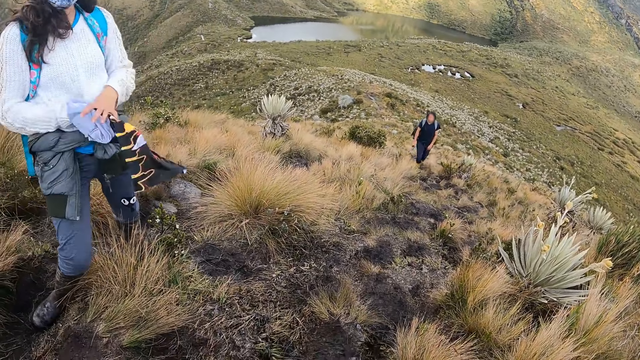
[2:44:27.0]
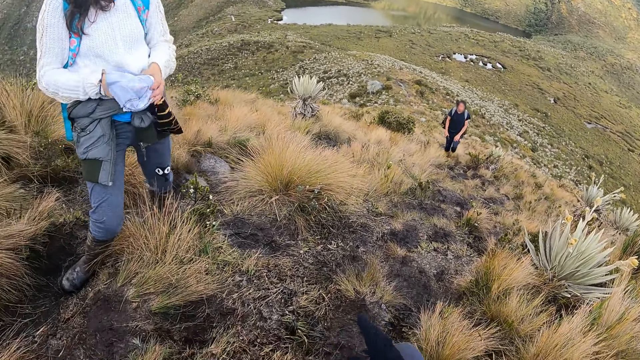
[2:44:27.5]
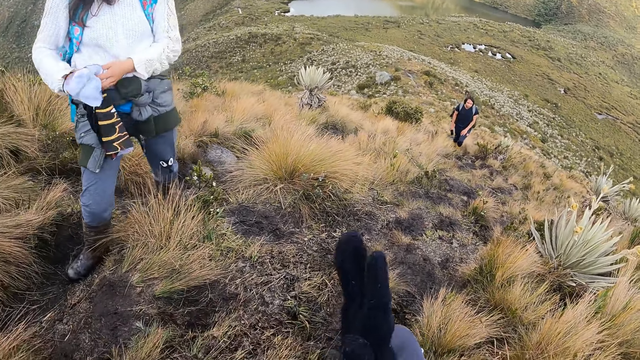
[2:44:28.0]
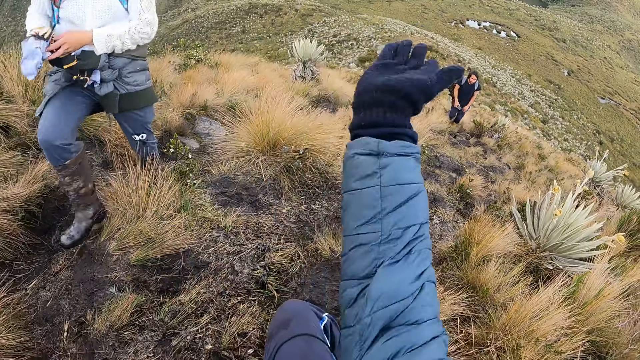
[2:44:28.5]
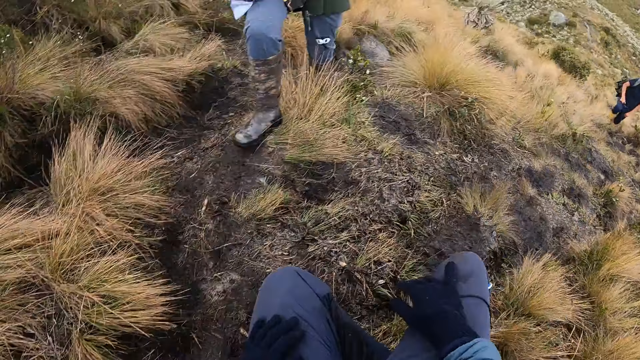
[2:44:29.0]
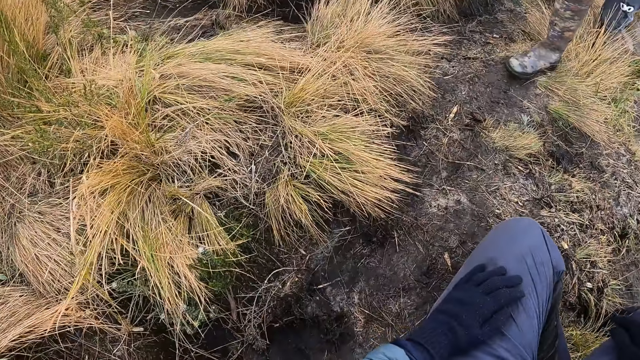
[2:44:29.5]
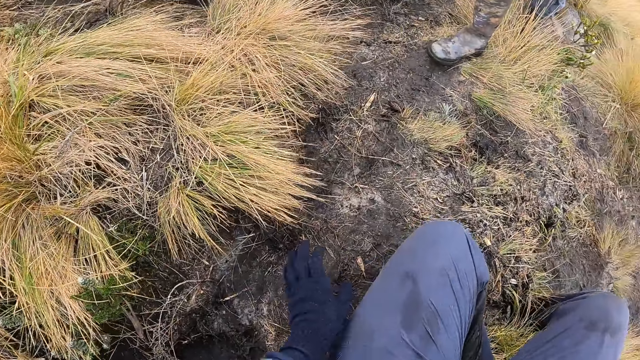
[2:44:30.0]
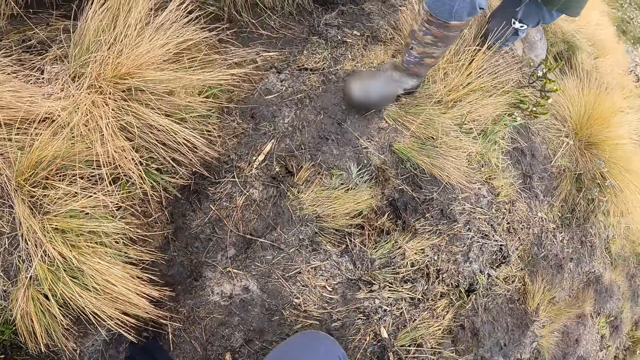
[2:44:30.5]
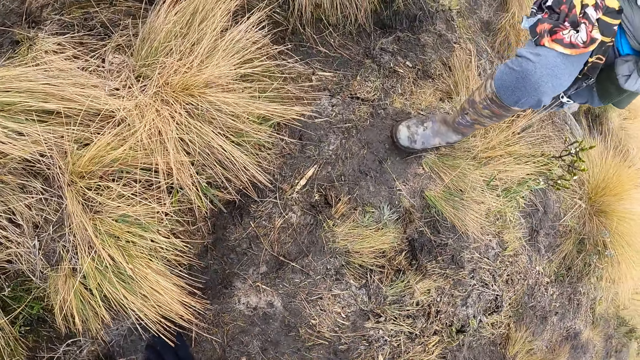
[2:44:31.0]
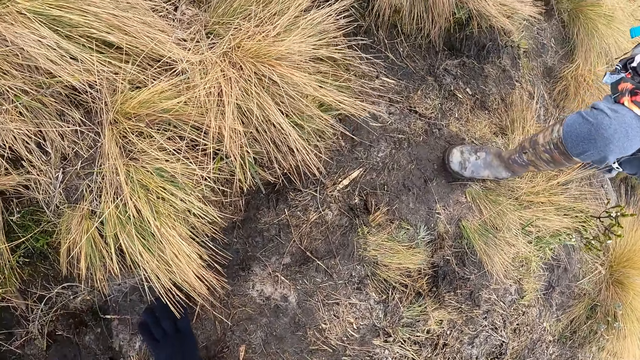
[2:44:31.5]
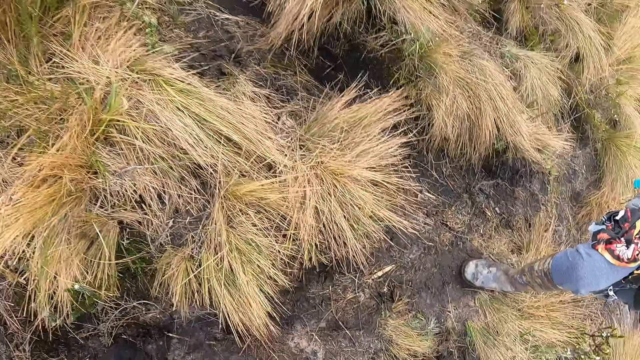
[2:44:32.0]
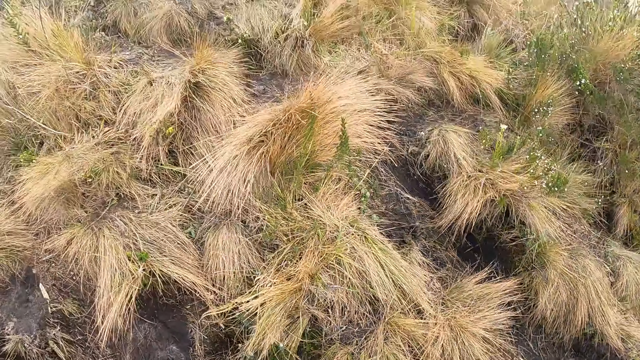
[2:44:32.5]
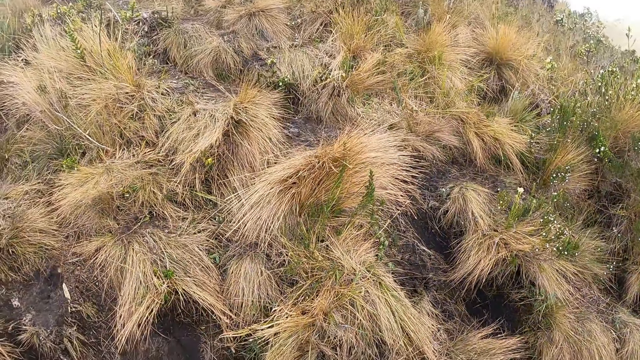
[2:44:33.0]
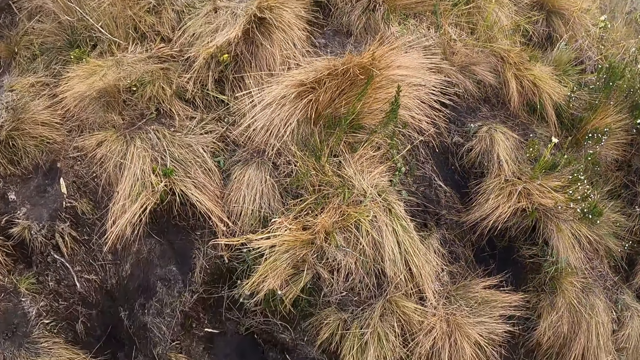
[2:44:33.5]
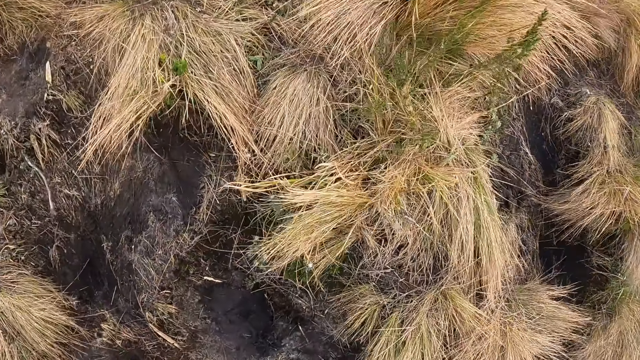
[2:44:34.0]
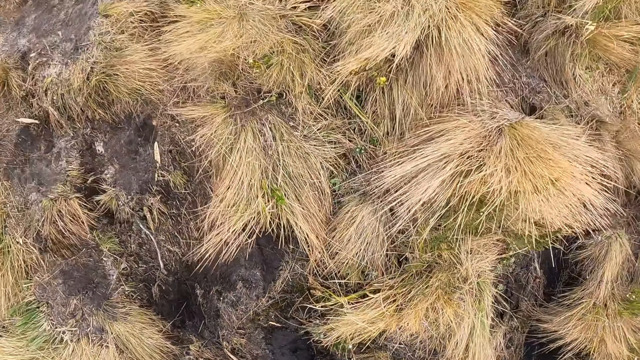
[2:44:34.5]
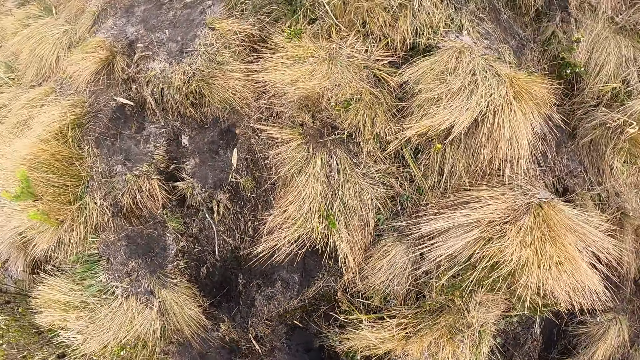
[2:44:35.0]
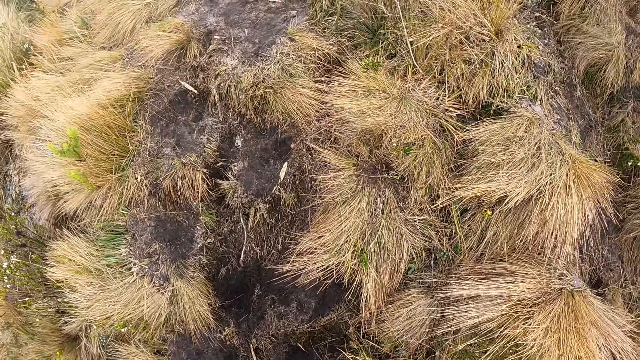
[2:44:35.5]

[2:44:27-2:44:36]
The camera wearer interacts with a woman. They show hand gestures. They get up from the ground. They look around. They climb up the mountain.

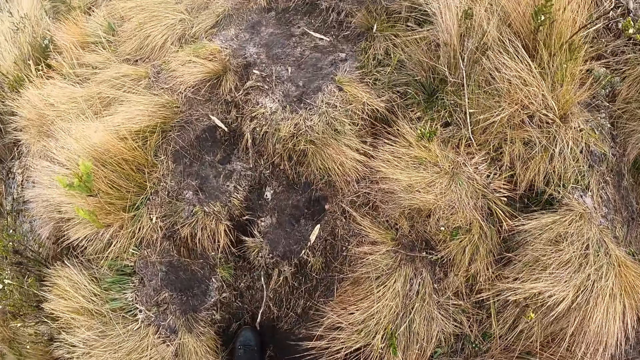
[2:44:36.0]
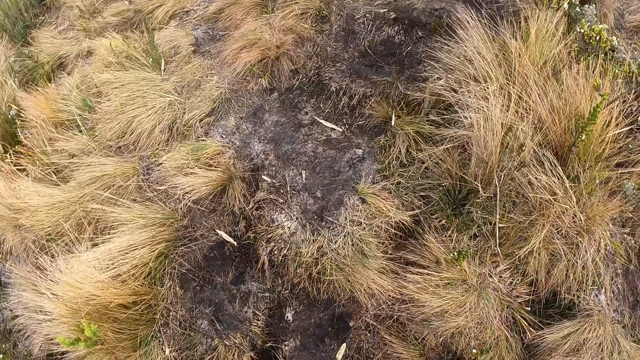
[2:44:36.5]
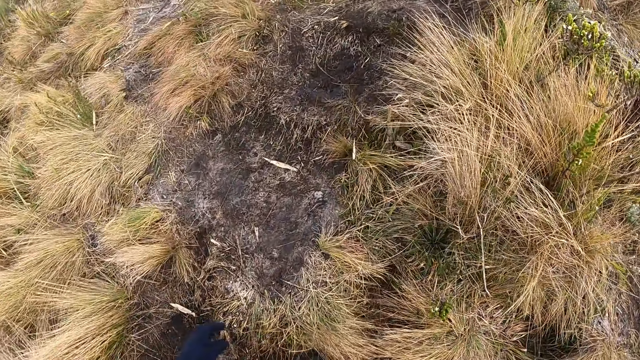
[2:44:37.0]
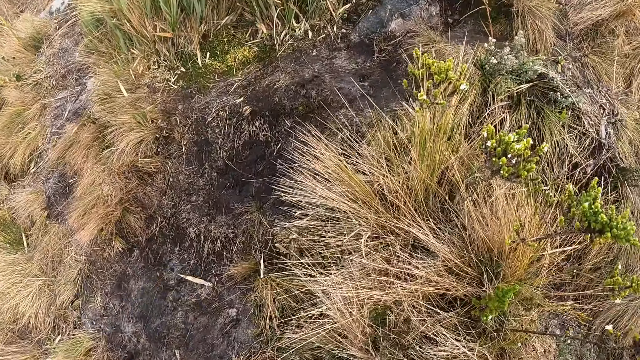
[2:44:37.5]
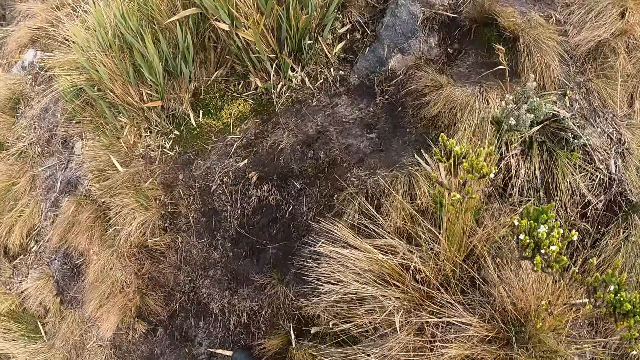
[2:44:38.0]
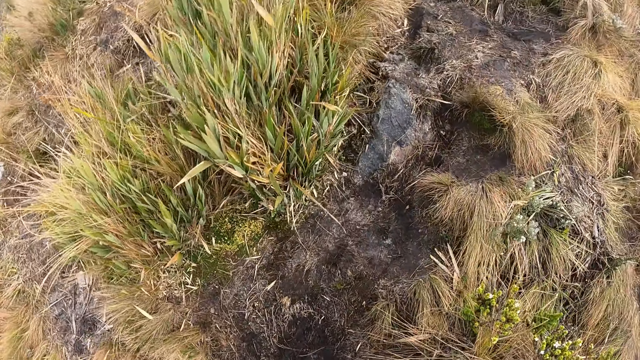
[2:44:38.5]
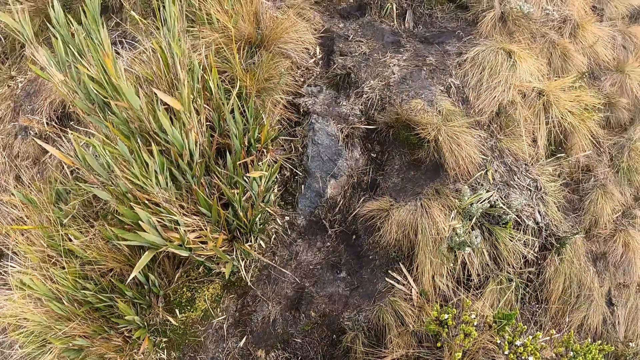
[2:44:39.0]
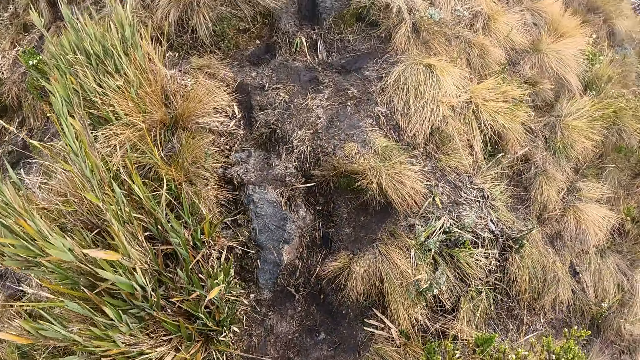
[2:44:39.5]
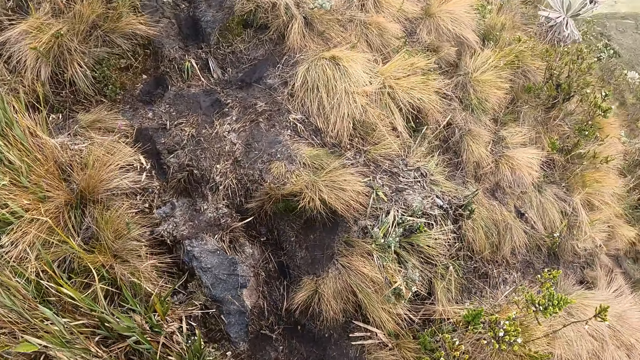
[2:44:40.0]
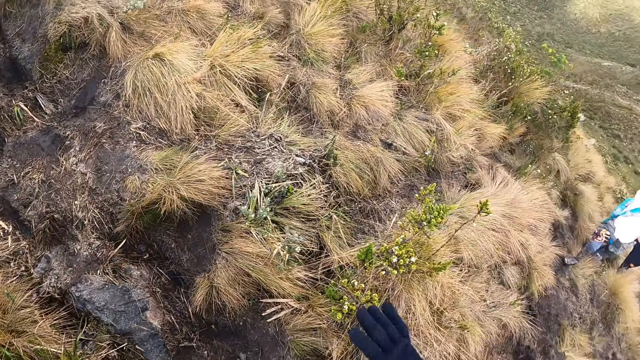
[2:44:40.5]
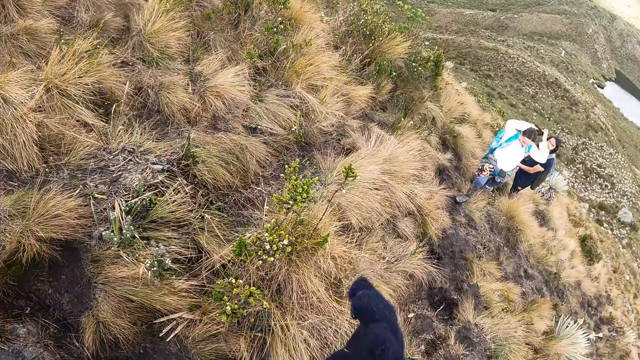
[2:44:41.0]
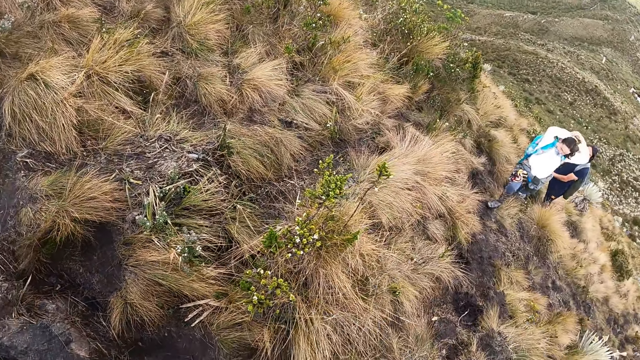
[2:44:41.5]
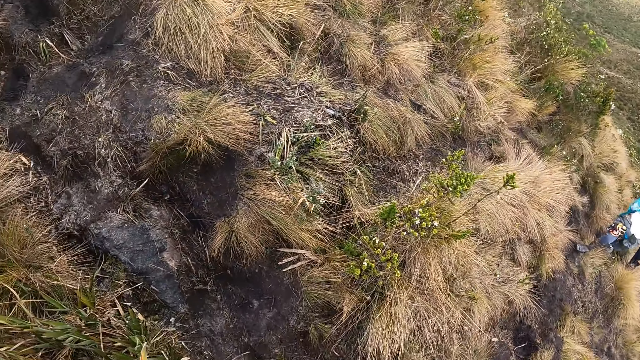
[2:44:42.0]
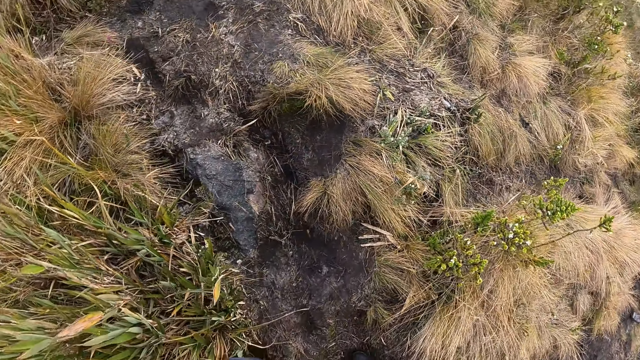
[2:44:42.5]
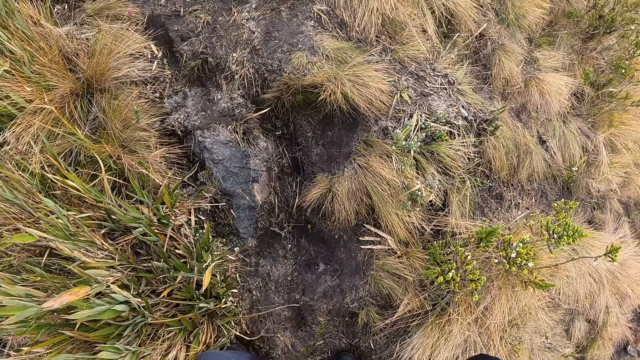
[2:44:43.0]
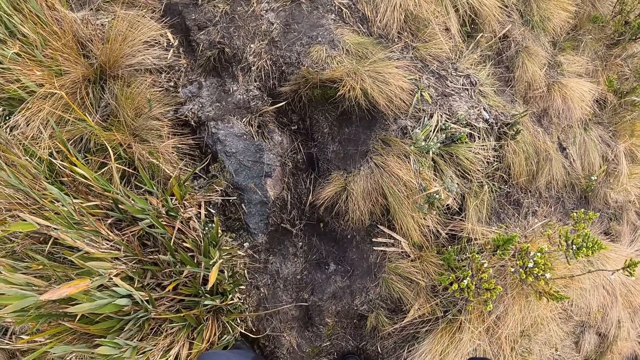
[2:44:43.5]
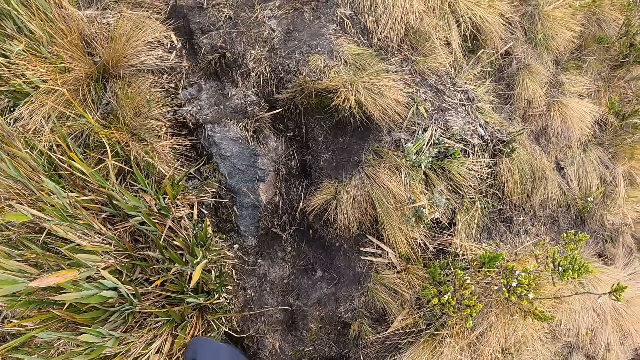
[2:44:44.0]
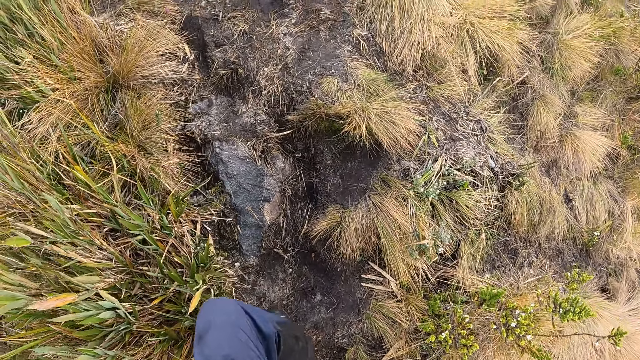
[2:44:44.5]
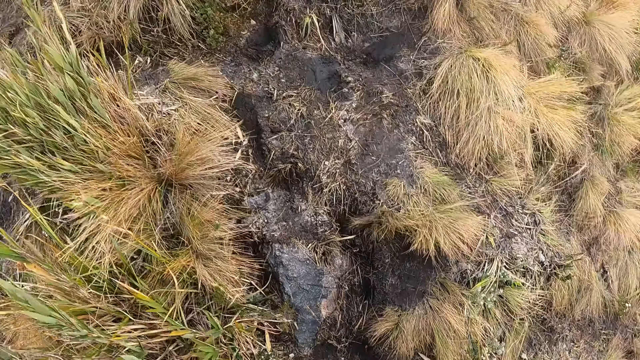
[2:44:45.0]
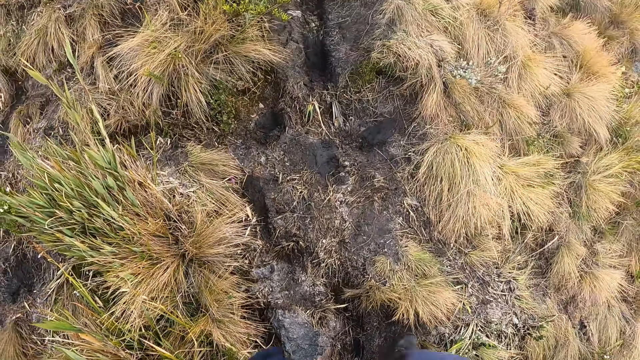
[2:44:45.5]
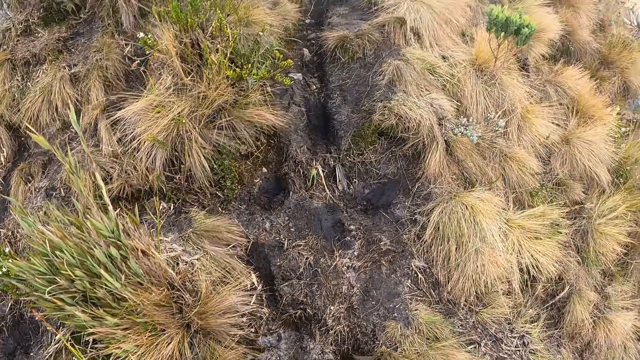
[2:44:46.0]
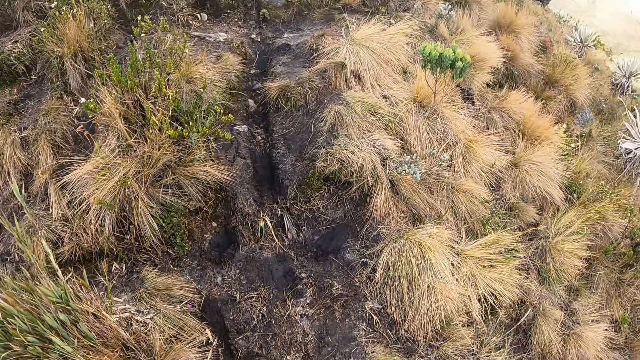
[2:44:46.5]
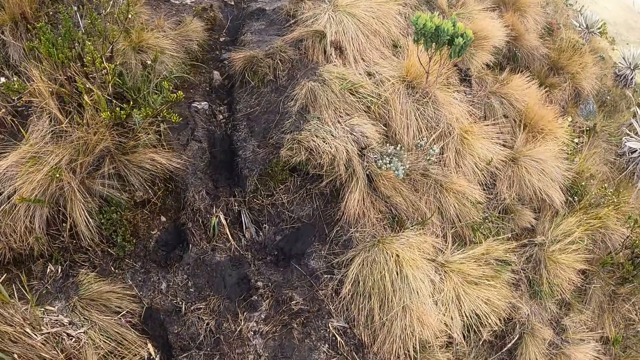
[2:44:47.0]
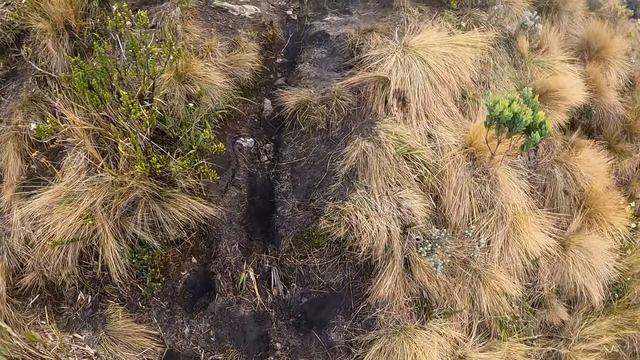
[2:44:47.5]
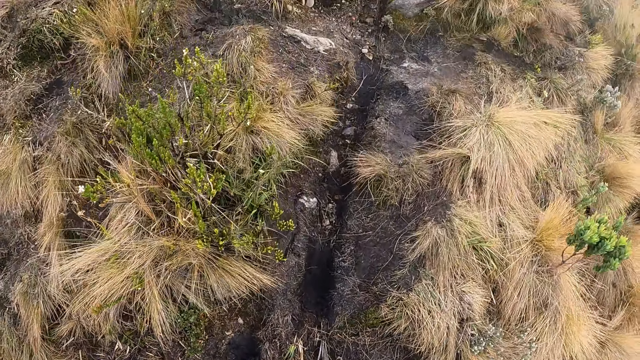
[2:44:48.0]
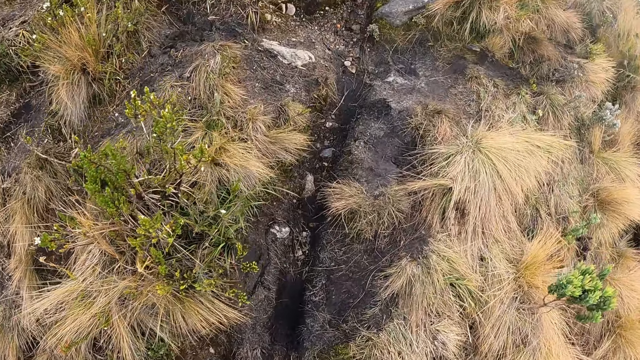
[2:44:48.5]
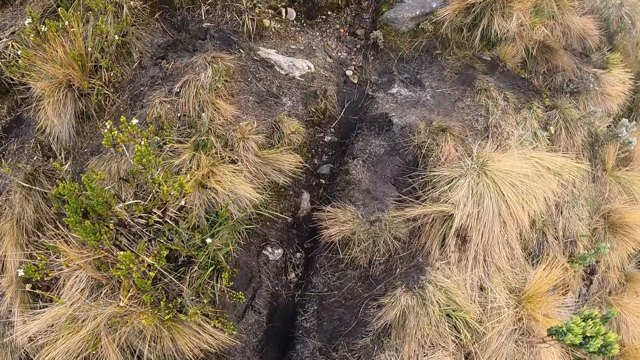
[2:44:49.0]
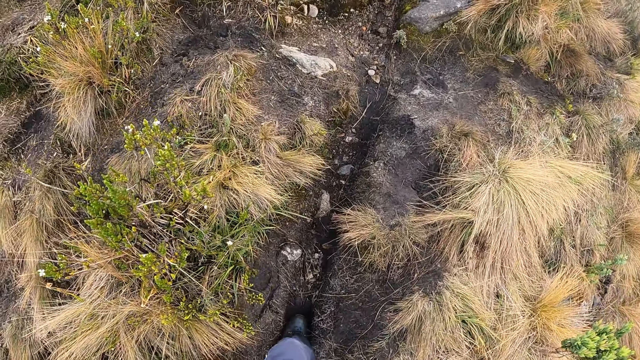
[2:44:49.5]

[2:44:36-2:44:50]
The camera wearer walks around. They look around. They climb up the mountain.
